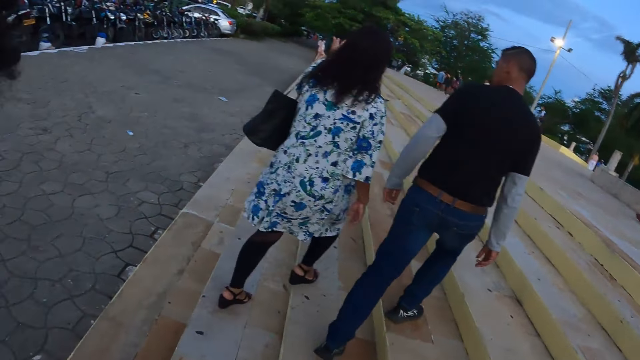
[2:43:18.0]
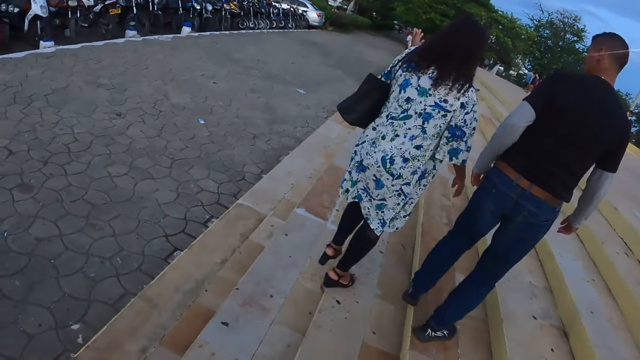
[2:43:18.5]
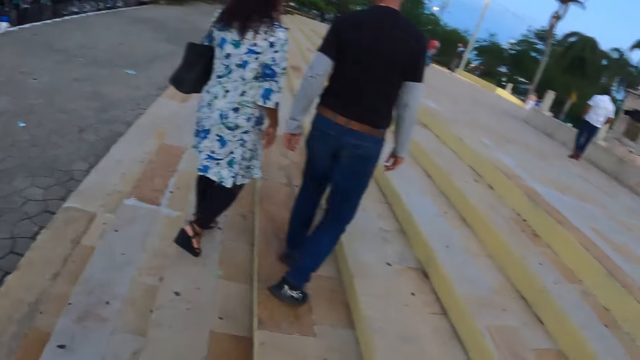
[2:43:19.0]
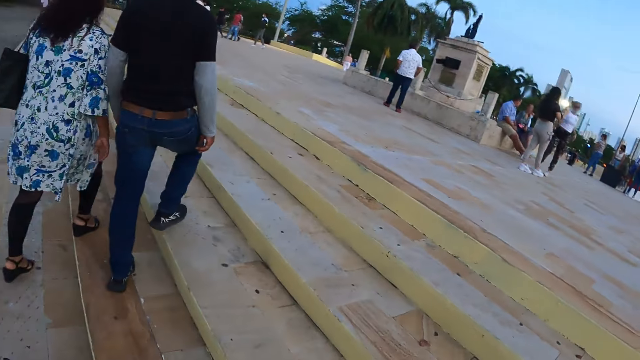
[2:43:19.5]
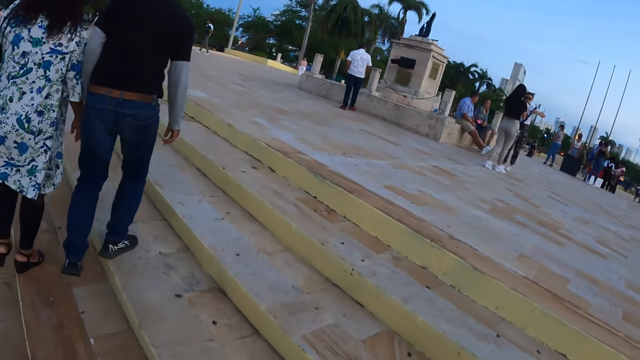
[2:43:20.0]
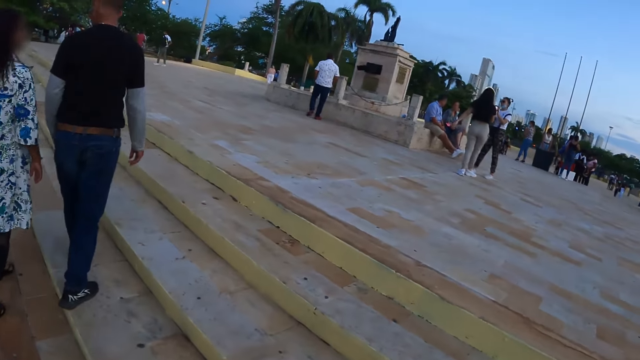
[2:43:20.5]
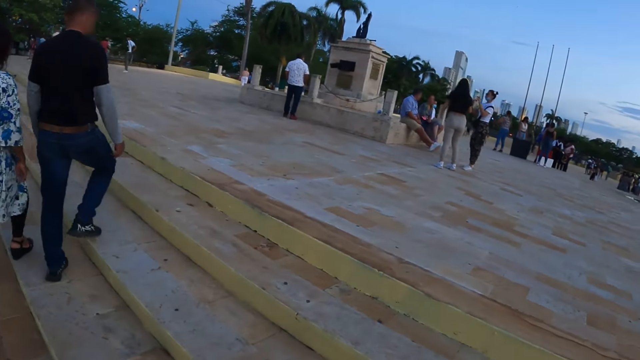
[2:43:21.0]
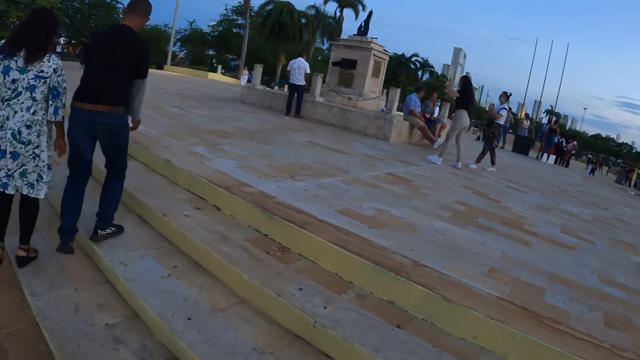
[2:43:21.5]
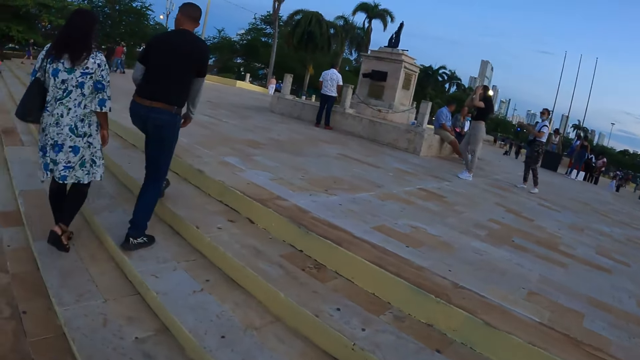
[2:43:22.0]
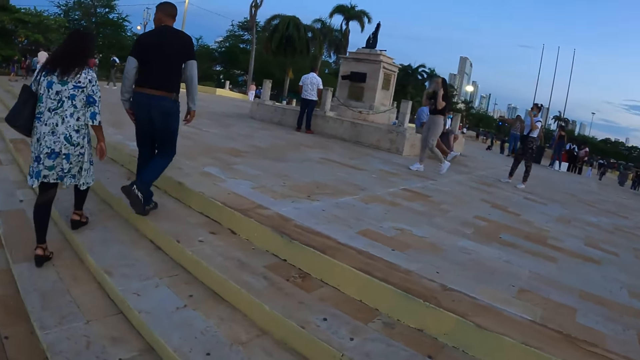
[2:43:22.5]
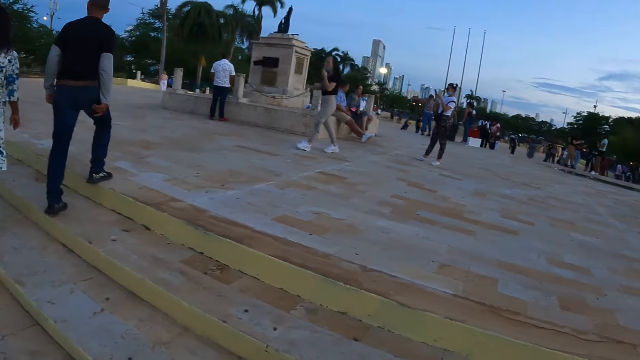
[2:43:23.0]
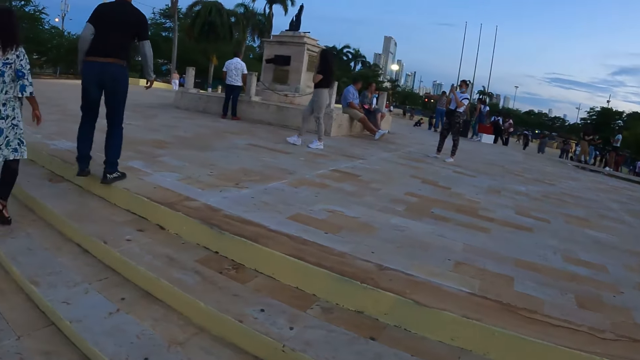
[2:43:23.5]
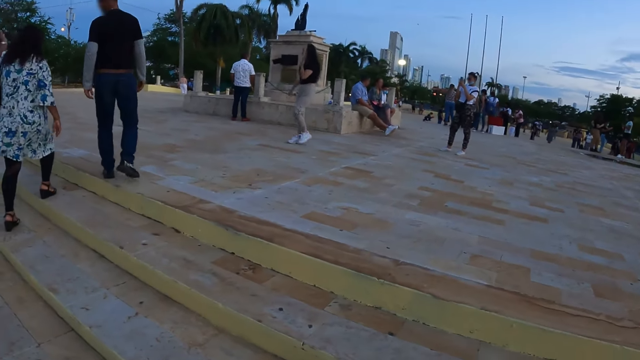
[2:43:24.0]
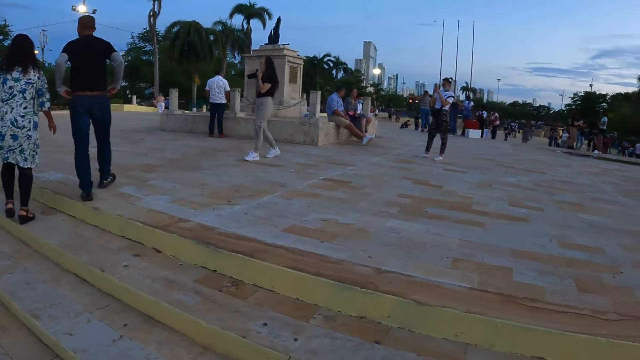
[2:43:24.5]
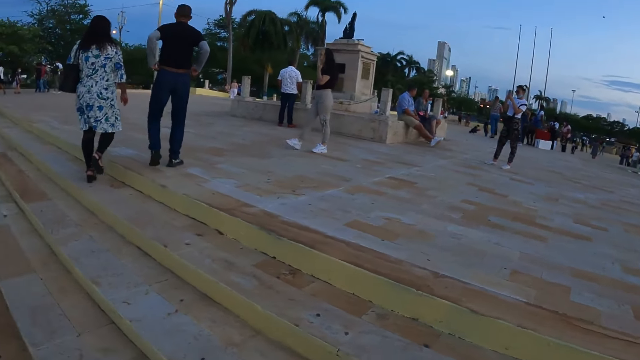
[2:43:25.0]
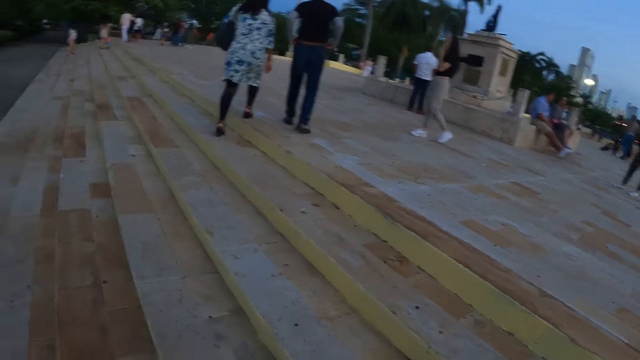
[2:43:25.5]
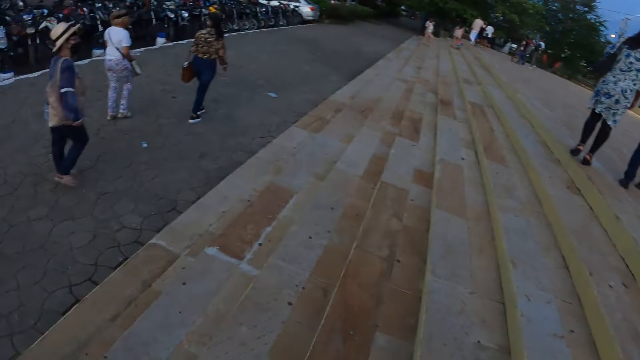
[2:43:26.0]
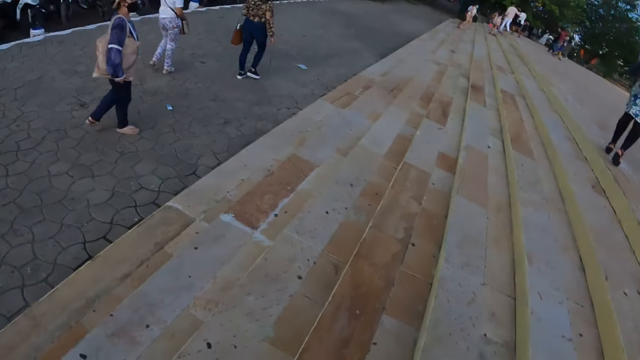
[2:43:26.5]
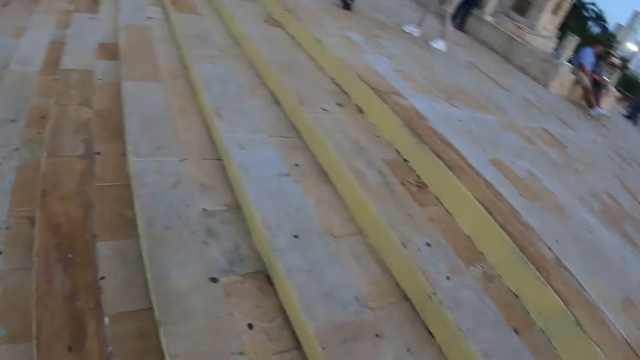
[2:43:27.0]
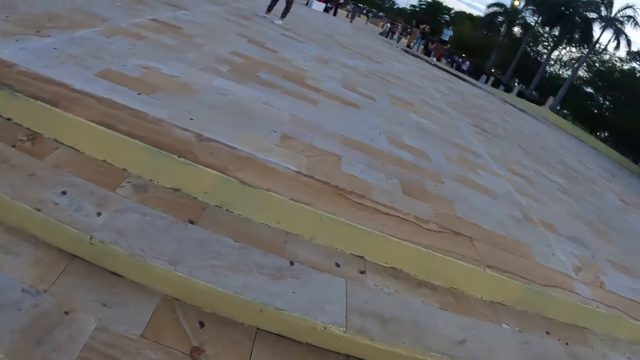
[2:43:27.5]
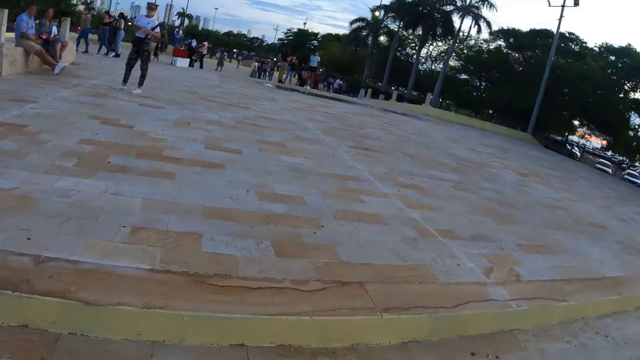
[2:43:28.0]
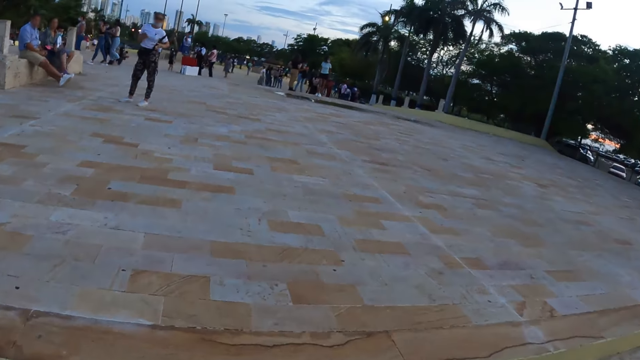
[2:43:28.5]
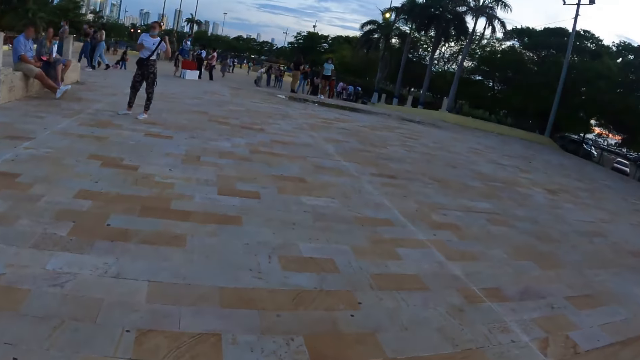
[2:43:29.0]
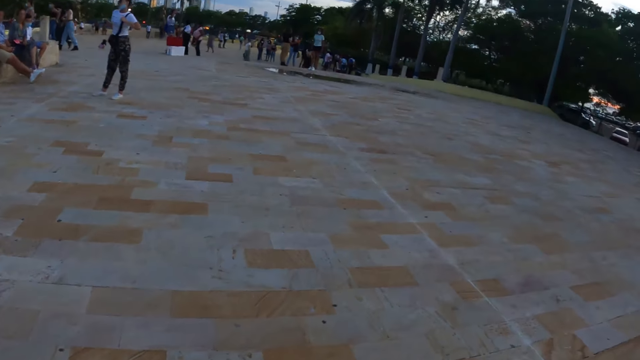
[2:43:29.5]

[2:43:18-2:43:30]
A person walks on the road.

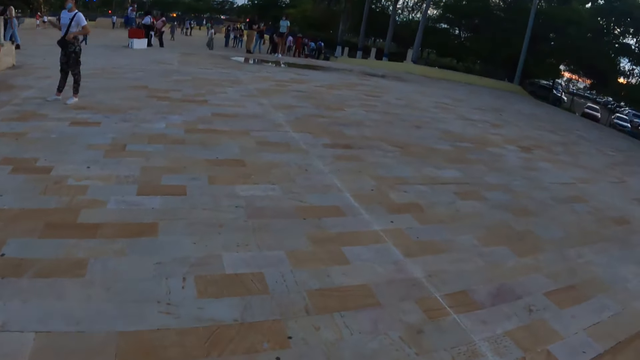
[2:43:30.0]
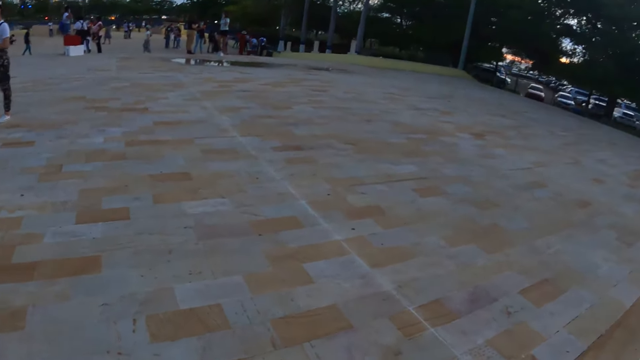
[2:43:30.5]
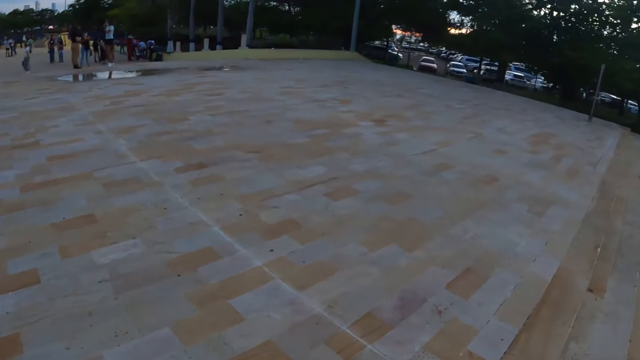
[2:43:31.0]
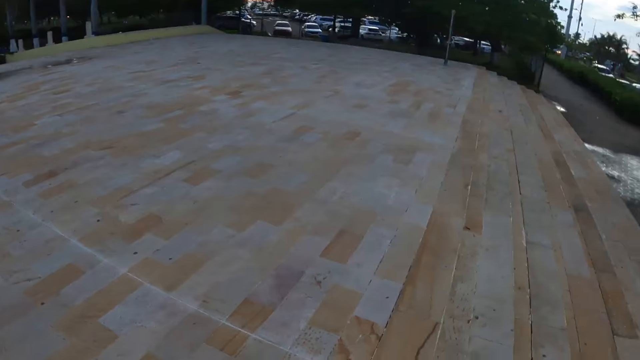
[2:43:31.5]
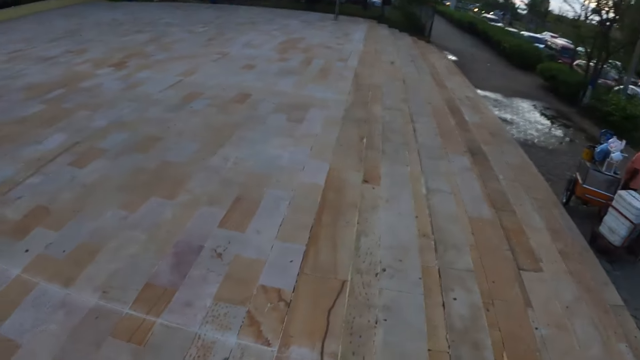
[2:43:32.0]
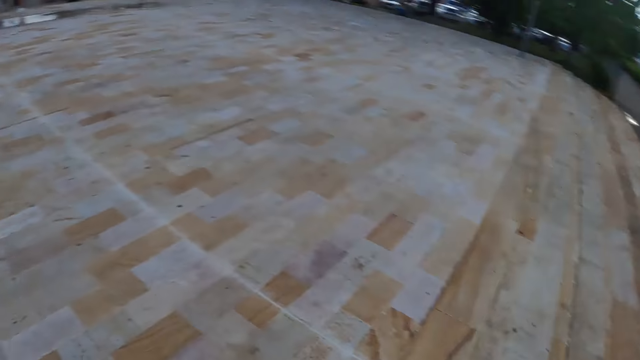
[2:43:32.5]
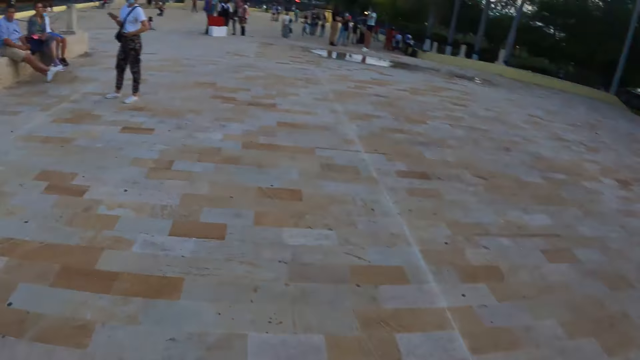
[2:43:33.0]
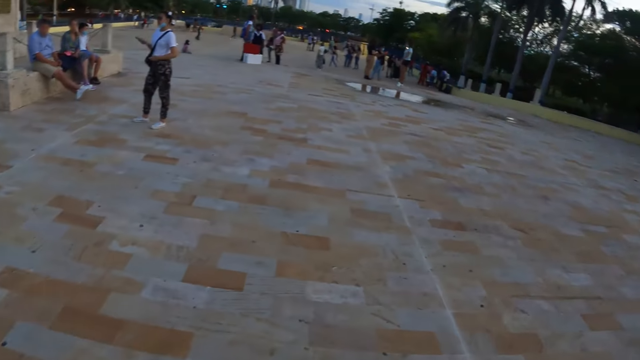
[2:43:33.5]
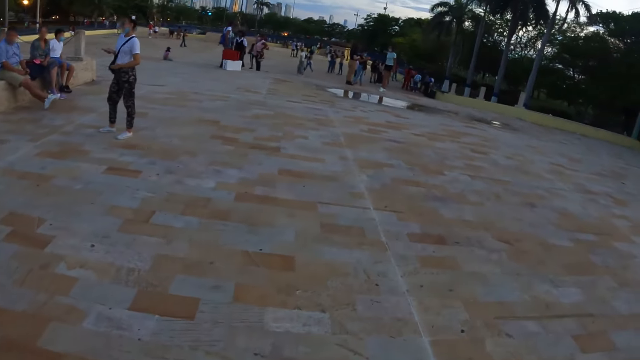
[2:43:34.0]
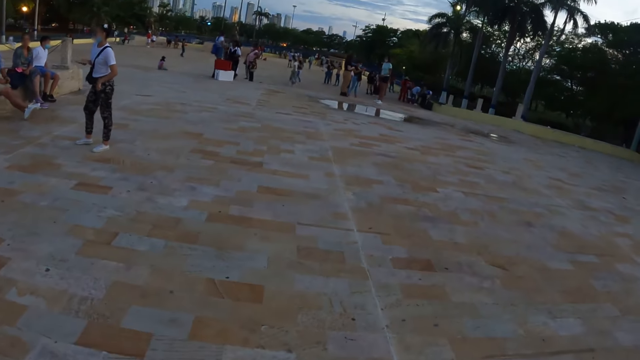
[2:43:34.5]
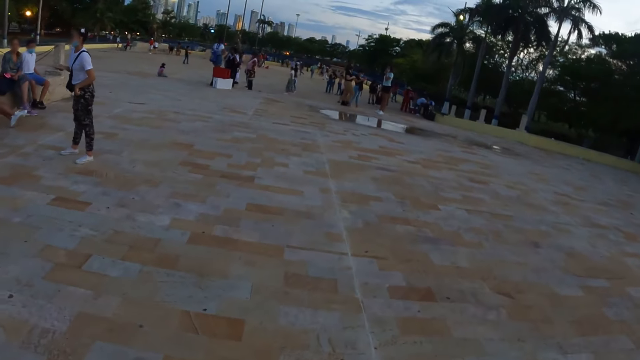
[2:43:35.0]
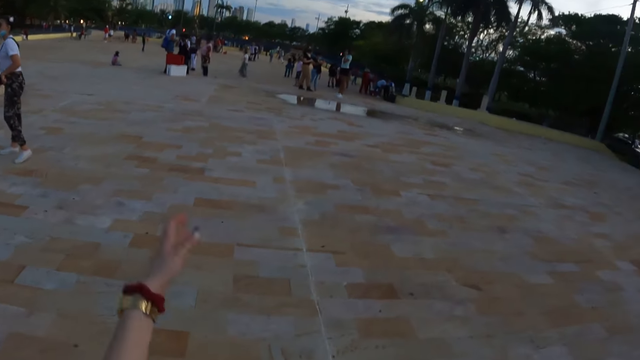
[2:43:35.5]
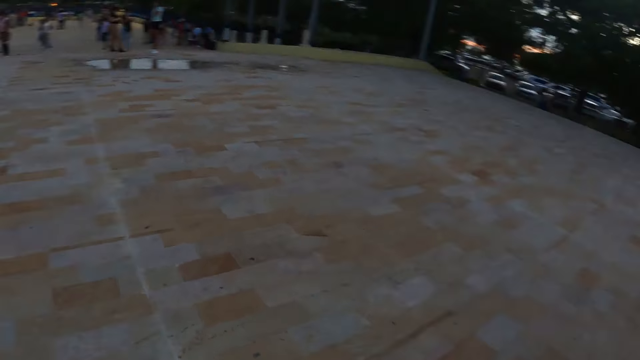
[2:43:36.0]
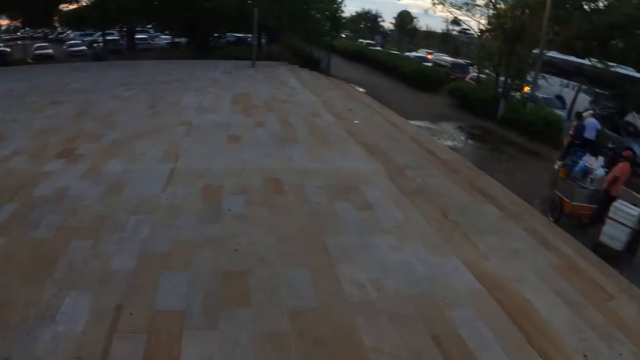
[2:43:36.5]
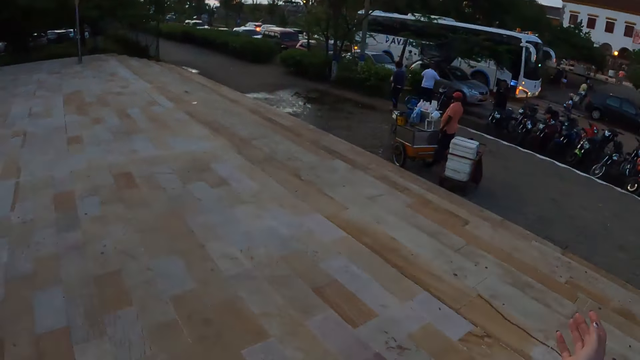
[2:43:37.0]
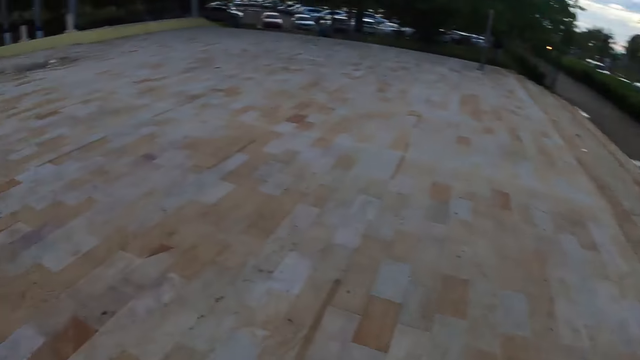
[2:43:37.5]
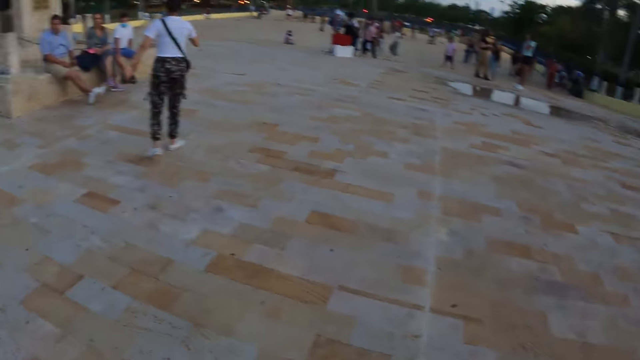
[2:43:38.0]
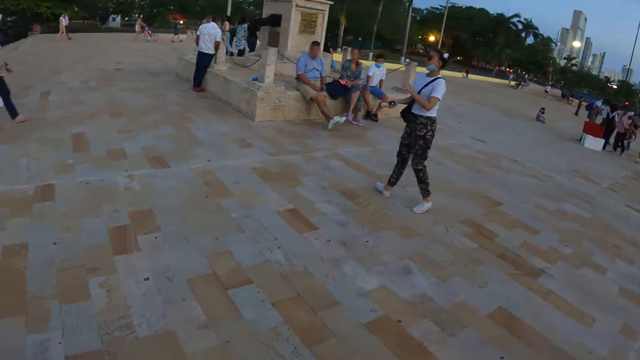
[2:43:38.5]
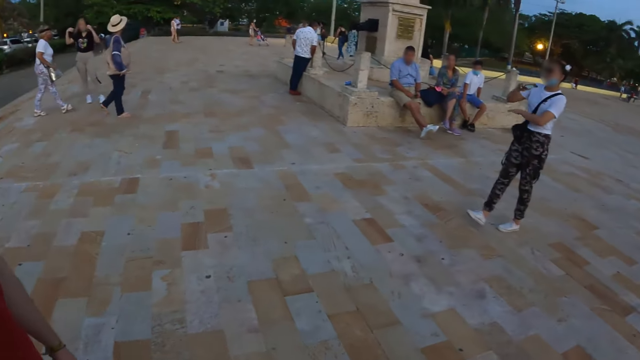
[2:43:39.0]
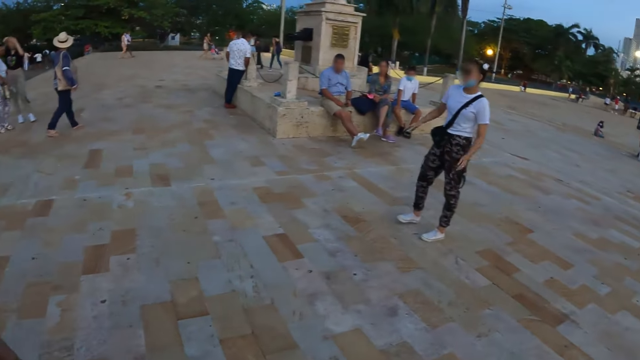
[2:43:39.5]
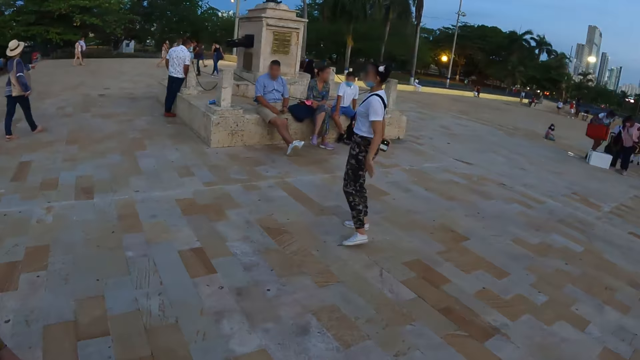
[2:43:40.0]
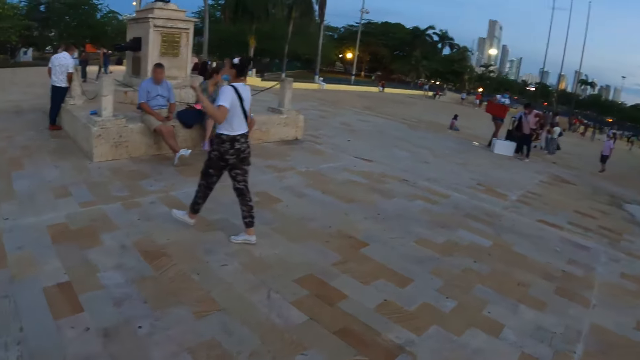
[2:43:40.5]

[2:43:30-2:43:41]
The camera wearer walks around the park. They look around the park. A person stares outside. The camera wearer walks around the park.
